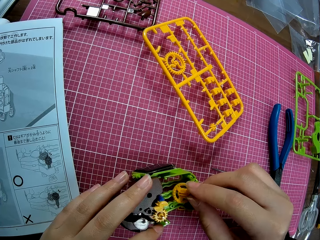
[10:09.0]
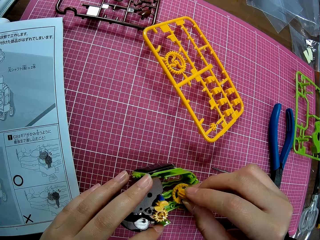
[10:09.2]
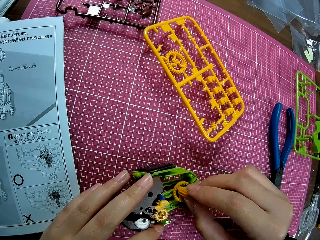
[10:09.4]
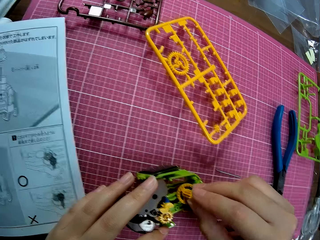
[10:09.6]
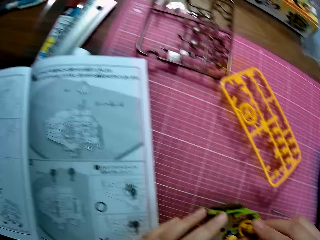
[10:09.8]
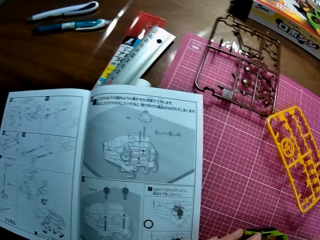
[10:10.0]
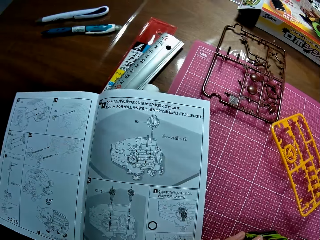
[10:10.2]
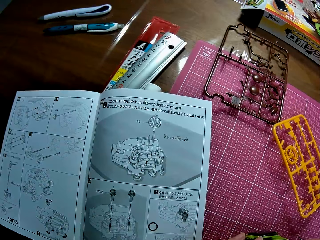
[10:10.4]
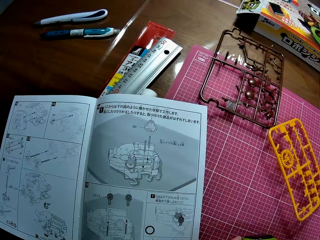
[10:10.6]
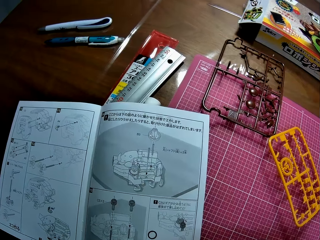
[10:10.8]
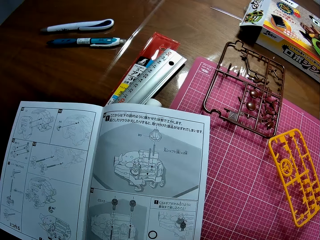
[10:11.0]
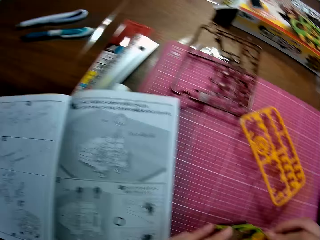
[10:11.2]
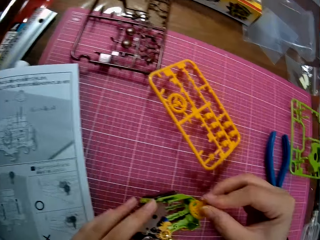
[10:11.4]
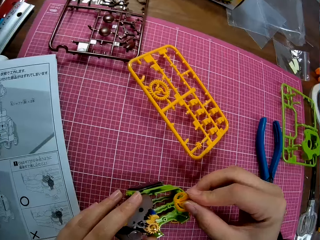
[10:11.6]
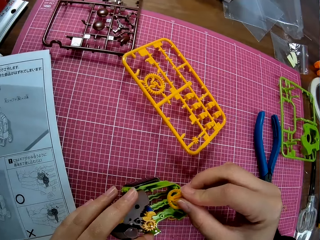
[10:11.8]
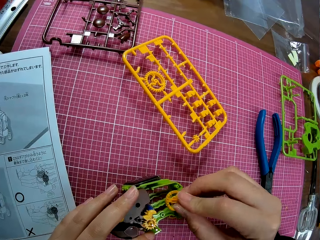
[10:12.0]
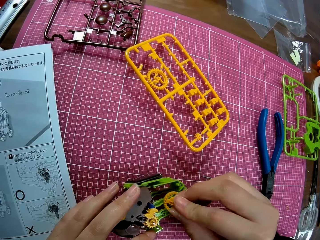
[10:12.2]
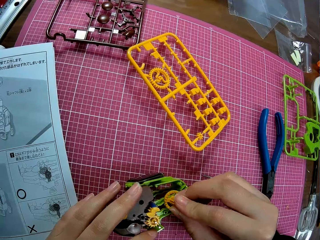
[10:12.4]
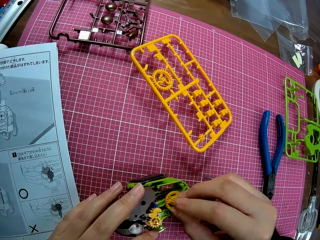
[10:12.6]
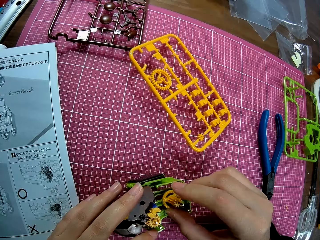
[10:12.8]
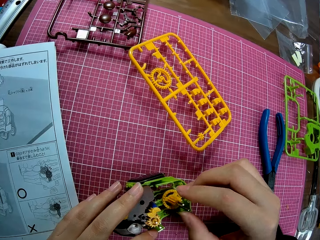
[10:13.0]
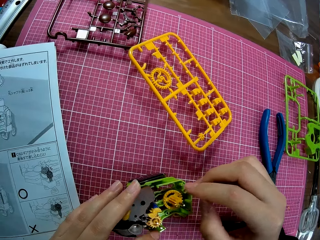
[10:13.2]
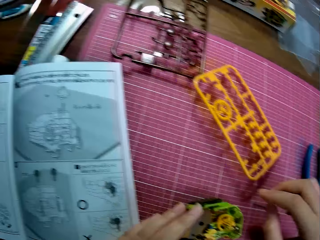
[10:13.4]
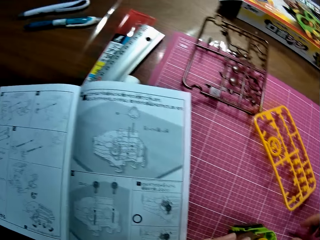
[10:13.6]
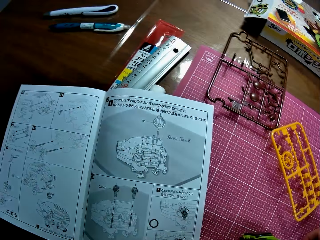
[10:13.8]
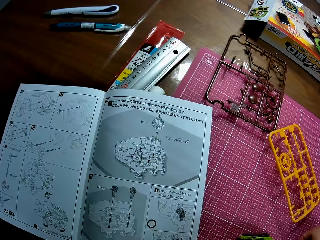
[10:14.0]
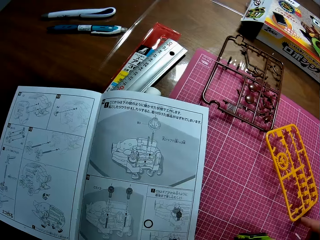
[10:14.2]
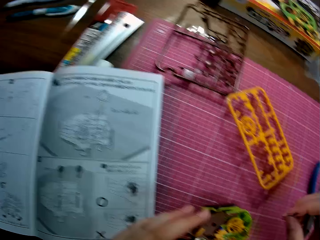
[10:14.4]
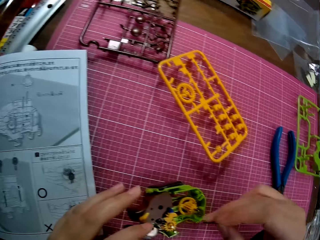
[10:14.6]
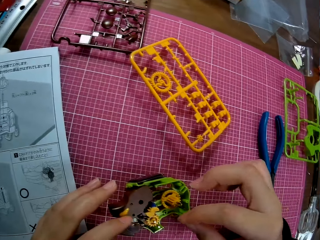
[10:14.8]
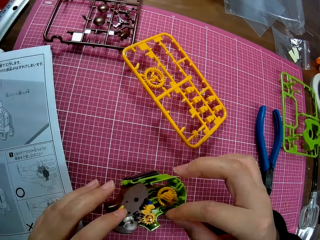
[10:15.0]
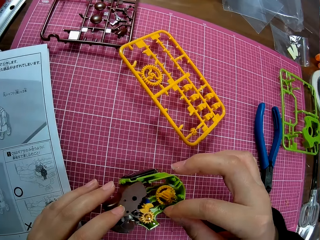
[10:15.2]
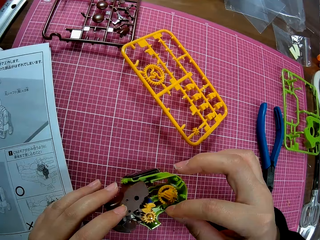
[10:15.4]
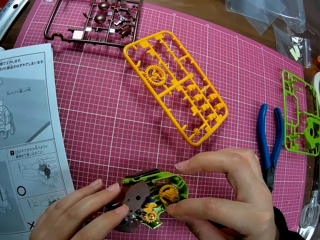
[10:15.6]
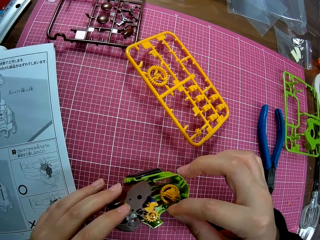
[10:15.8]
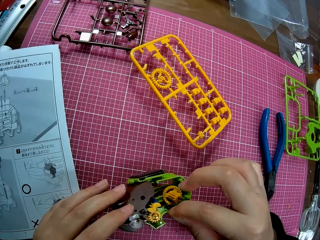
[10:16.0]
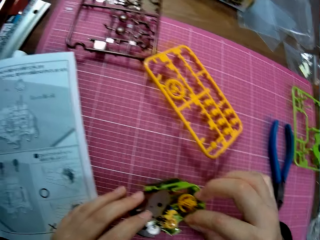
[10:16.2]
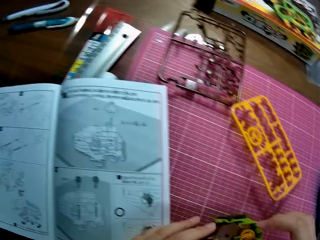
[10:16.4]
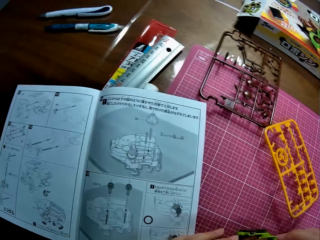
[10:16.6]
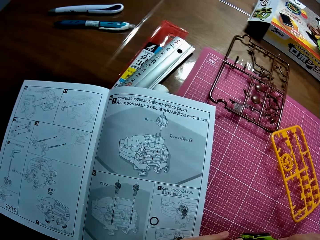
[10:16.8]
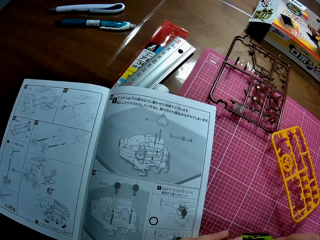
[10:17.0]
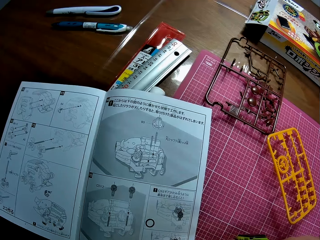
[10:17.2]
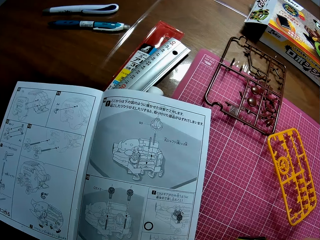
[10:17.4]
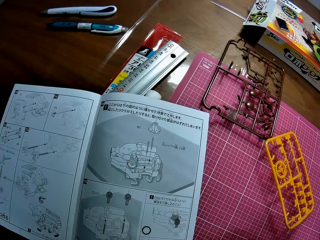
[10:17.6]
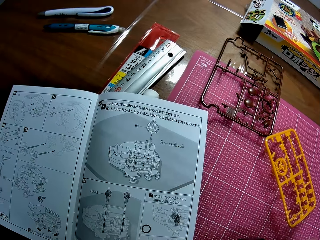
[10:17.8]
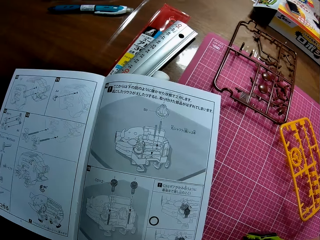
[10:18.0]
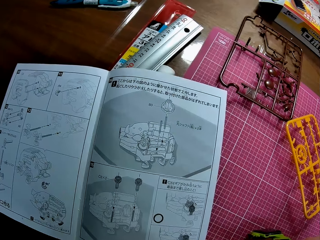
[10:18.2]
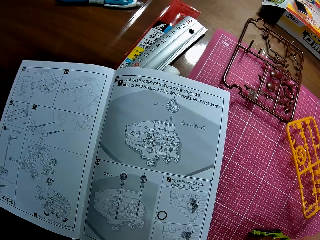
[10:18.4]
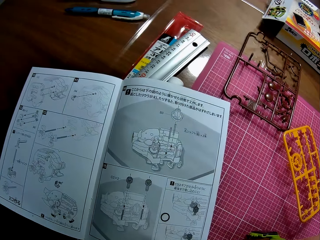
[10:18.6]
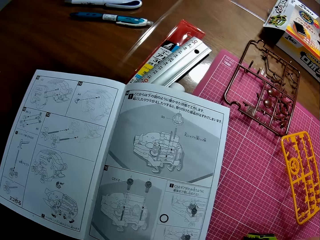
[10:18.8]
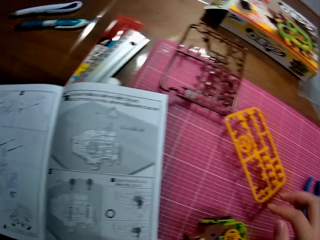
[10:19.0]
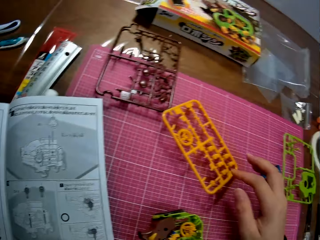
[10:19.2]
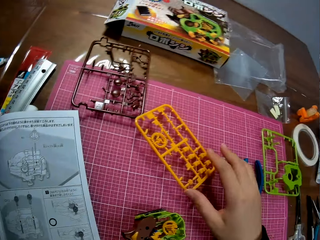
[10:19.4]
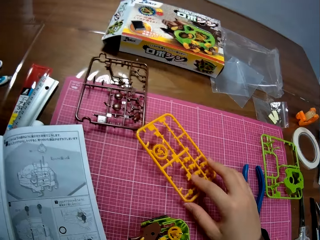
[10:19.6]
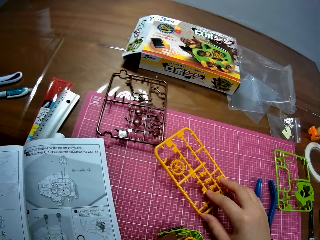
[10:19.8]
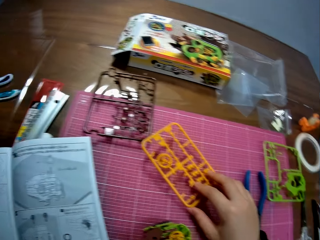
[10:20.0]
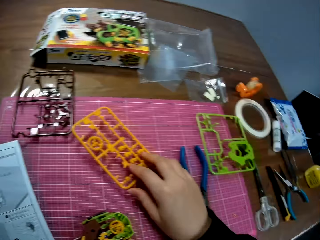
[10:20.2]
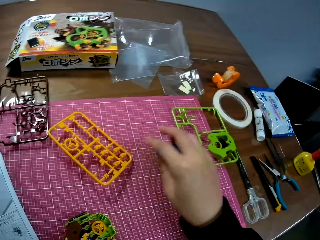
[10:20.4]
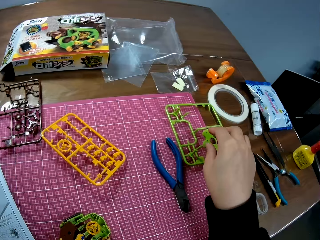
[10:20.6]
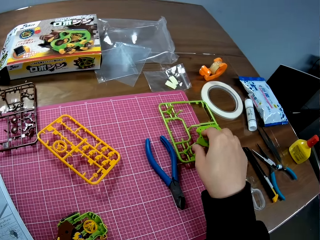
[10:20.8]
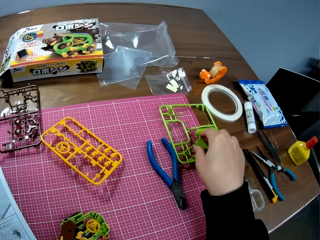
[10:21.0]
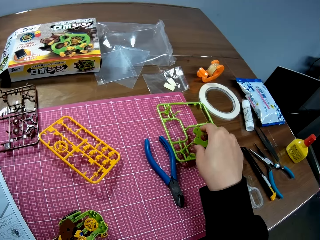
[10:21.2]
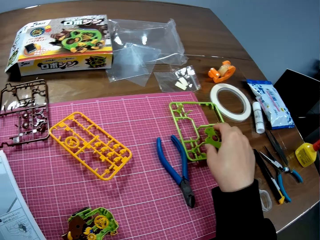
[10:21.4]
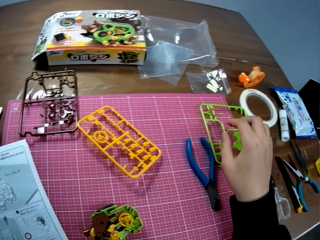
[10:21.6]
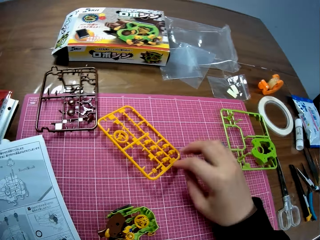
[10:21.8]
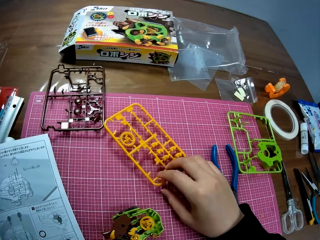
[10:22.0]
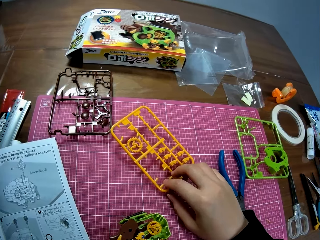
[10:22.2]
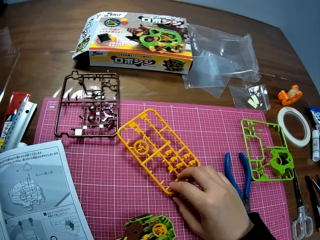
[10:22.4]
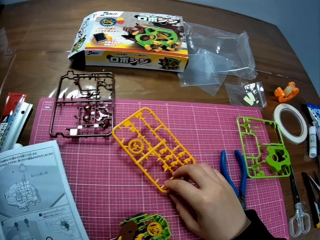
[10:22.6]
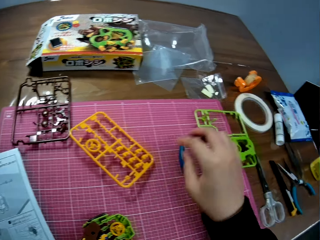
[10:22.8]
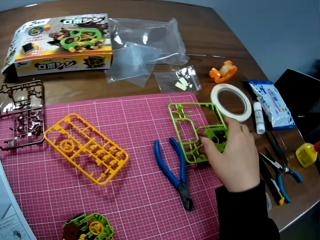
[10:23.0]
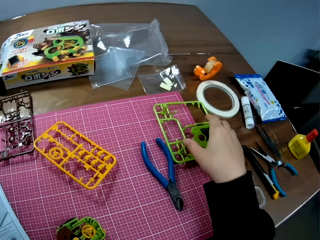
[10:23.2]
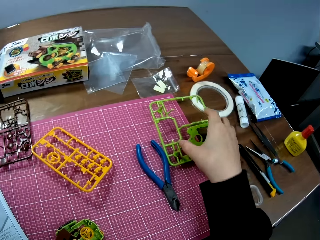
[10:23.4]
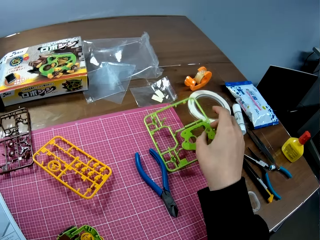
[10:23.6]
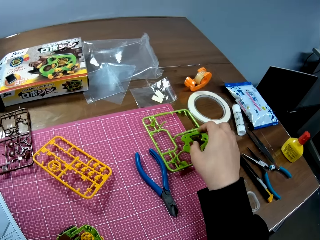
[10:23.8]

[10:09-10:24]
The camera wearer looks at the sketch book. They fix the plastic pig puzzle model. They look at the sketch book. They touch a plastic sheet on the table. They touch another plastic sheet on the table. They pick an object.

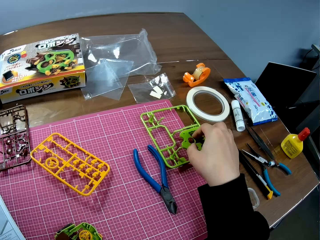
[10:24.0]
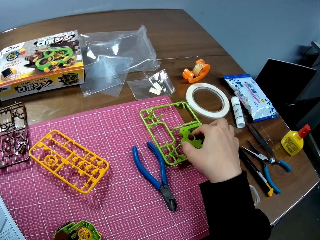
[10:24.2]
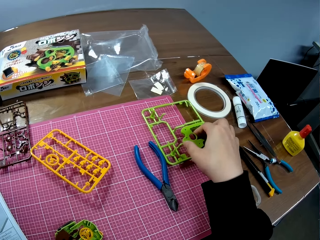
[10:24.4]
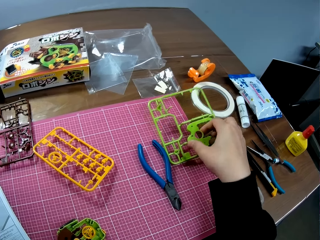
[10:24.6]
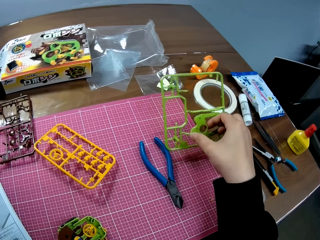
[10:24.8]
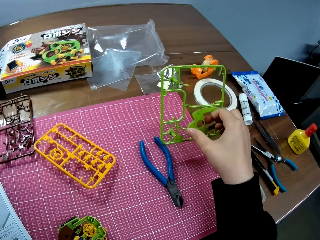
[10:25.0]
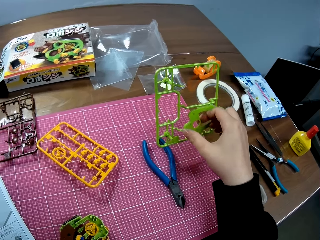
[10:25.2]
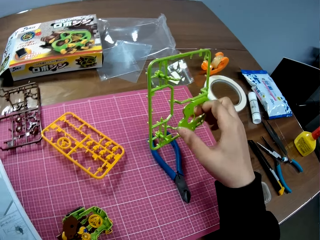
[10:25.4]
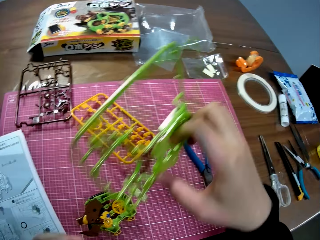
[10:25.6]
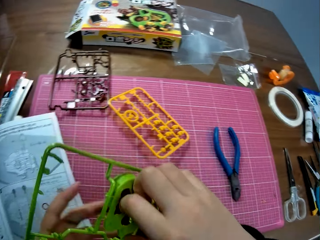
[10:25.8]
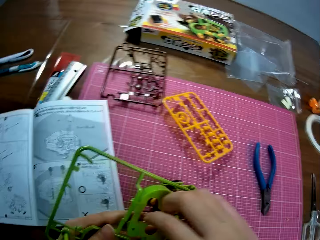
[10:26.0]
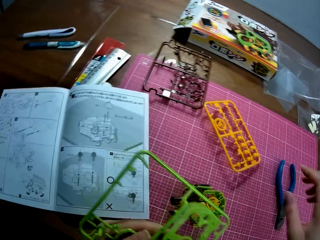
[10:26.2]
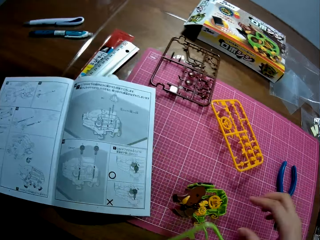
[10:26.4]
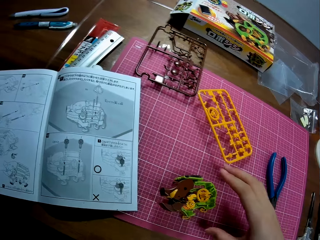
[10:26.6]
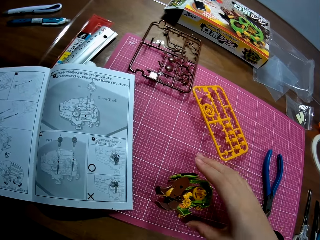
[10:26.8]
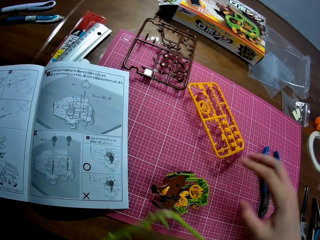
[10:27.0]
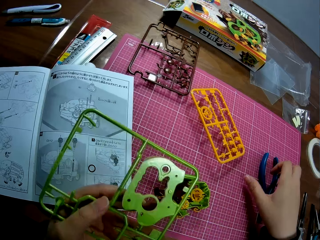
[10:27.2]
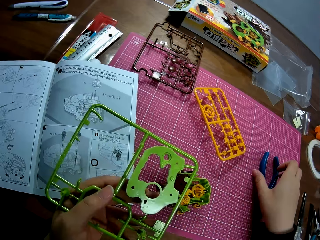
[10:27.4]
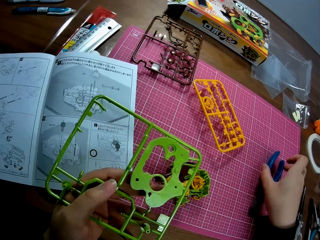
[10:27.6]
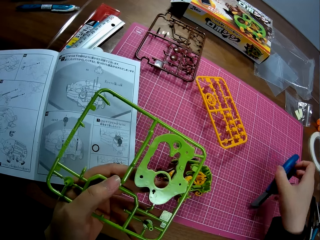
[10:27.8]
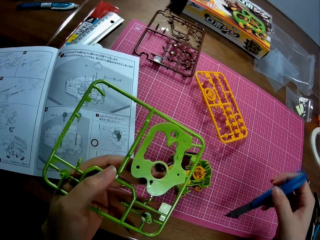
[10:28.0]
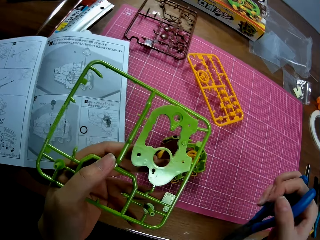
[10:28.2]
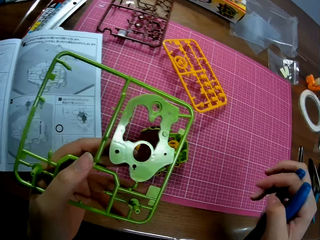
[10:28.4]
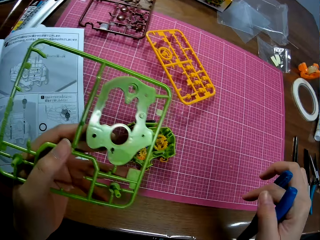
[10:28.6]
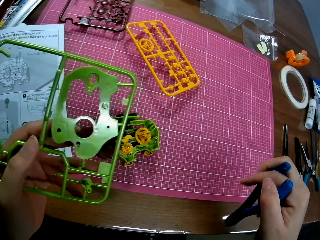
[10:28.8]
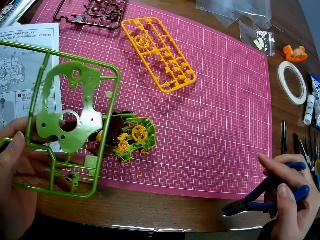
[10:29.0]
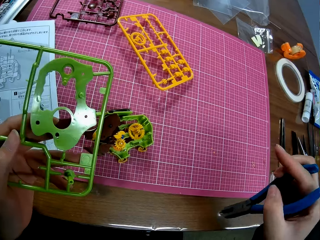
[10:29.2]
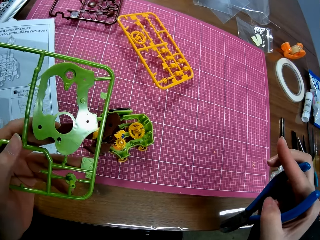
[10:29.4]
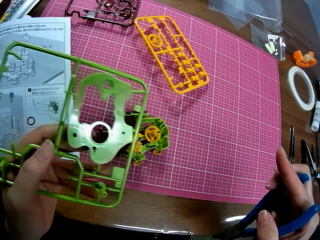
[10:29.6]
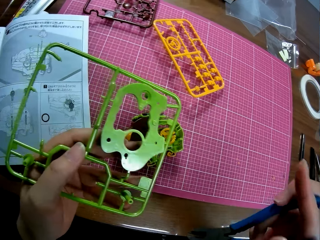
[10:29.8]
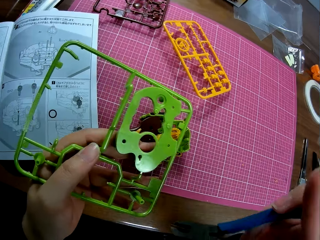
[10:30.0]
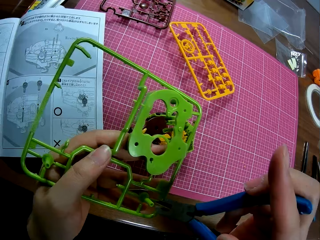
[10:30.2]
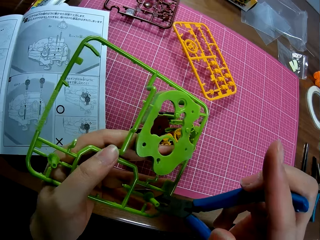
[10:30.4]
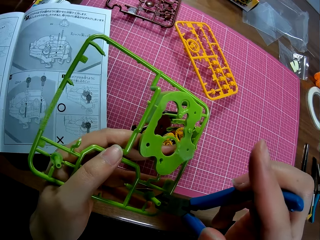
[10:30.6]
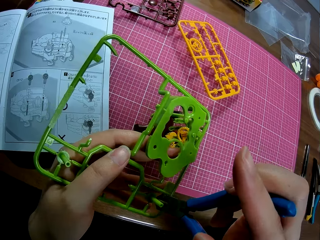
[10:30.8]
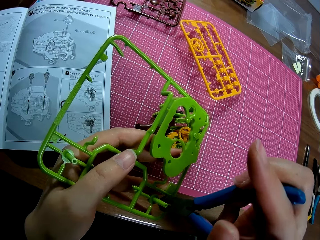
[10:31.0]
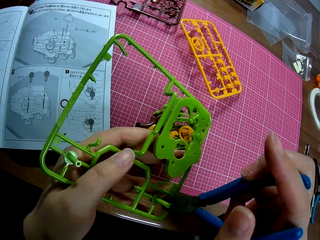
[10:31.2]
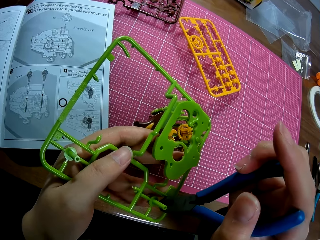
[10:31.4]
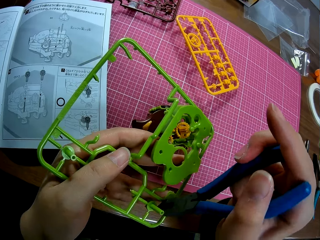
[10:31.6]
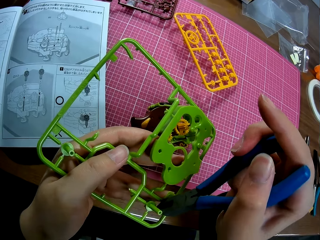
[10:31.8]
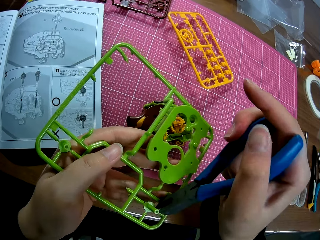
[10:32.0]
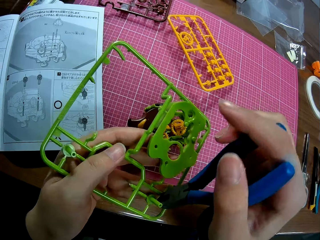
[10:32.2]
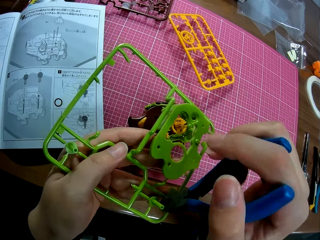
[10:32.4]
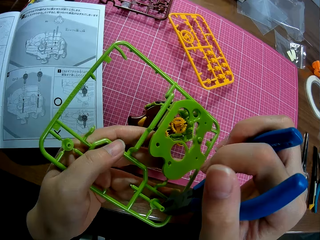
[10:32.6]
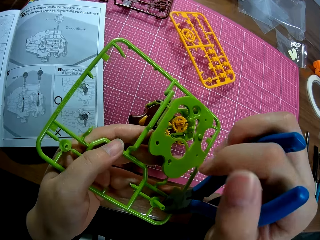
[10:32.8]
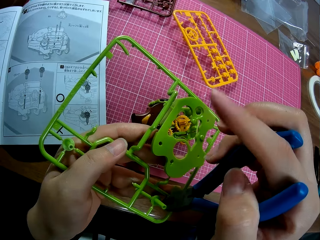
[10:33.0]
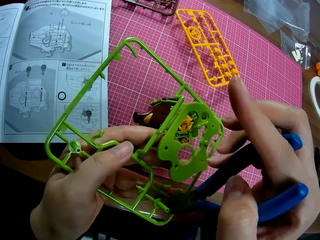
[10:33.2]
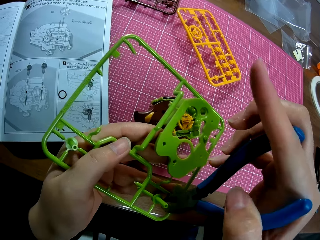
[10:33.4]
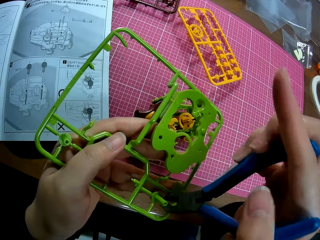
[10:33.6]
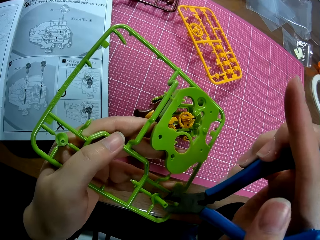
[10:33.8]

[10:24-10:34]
The camera wearer picks up the plastic sheet on the table. They pick up a plier on the table. They detach a plastic piece from the plastic sheet with the plier. They fix something with the plier.
